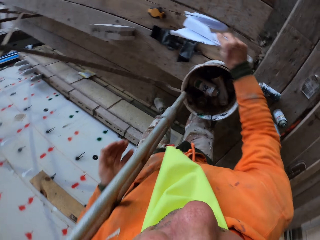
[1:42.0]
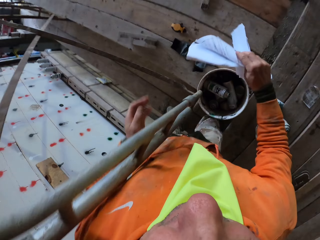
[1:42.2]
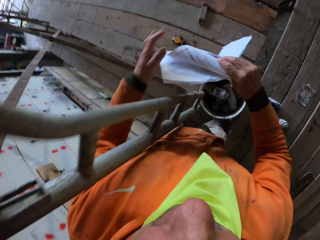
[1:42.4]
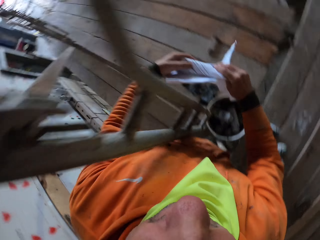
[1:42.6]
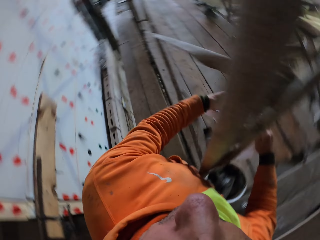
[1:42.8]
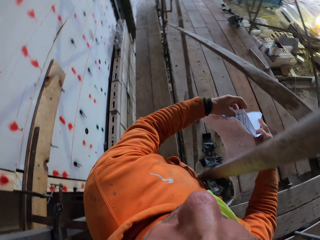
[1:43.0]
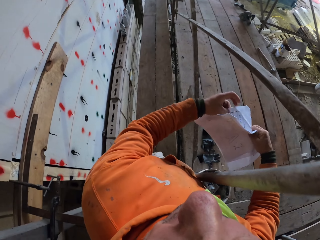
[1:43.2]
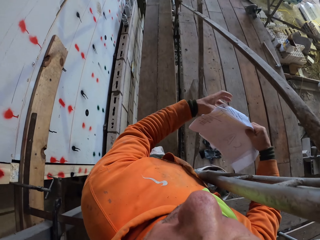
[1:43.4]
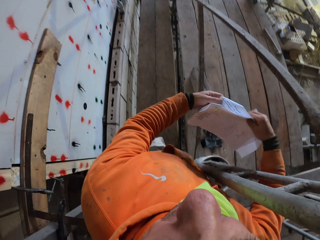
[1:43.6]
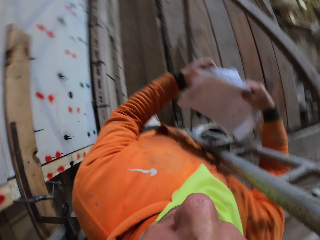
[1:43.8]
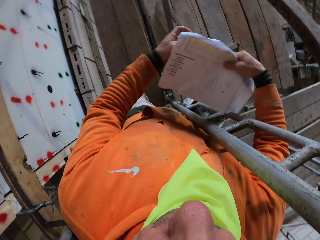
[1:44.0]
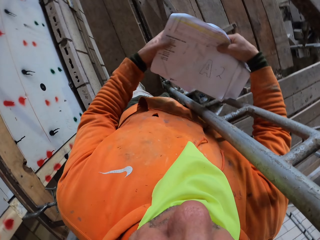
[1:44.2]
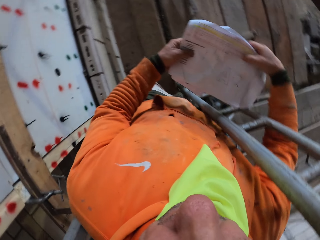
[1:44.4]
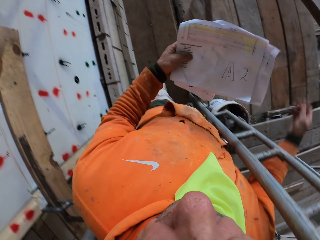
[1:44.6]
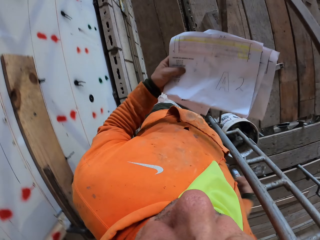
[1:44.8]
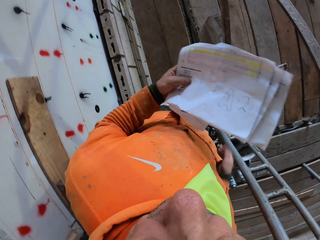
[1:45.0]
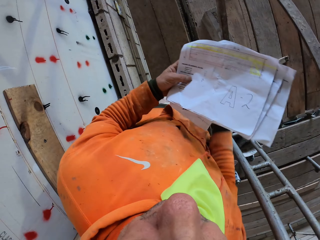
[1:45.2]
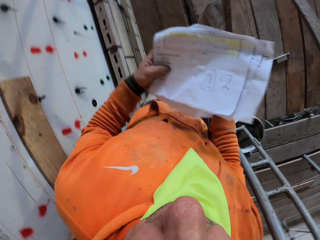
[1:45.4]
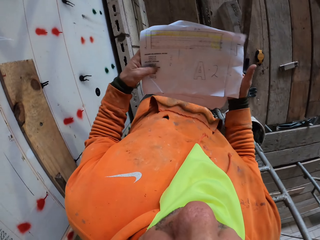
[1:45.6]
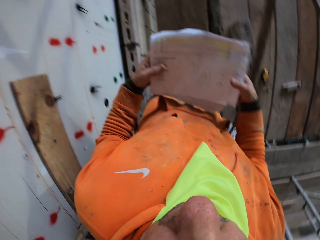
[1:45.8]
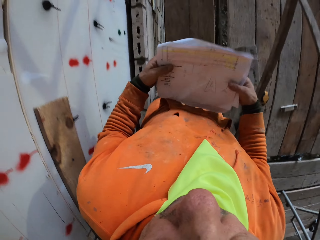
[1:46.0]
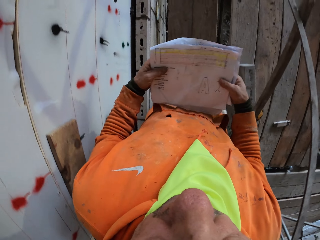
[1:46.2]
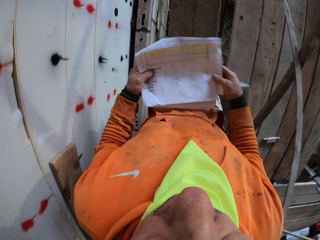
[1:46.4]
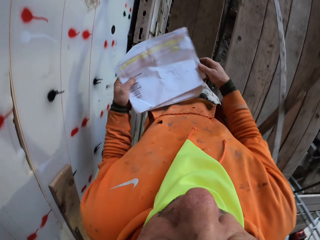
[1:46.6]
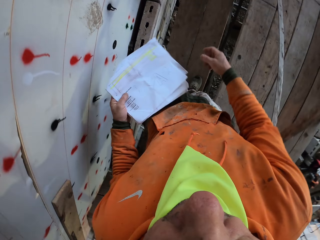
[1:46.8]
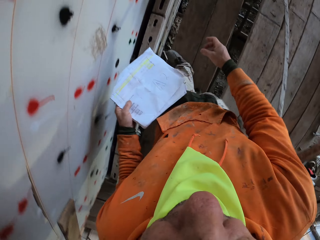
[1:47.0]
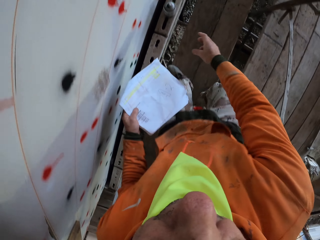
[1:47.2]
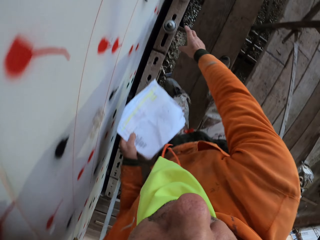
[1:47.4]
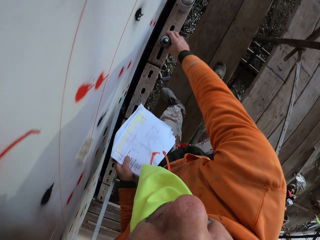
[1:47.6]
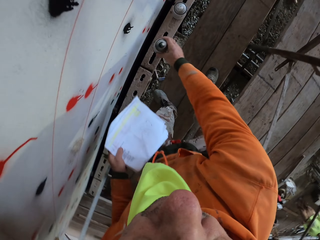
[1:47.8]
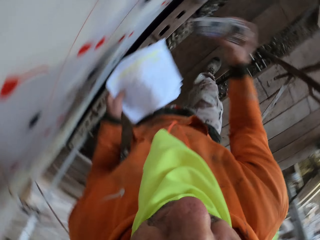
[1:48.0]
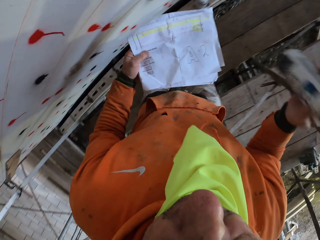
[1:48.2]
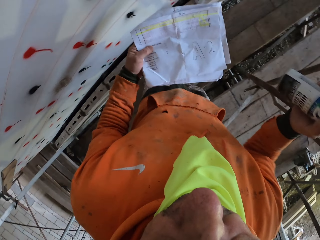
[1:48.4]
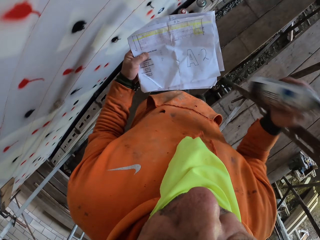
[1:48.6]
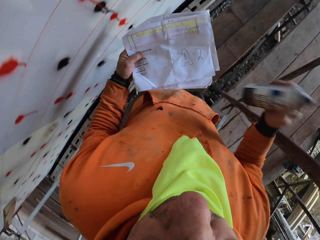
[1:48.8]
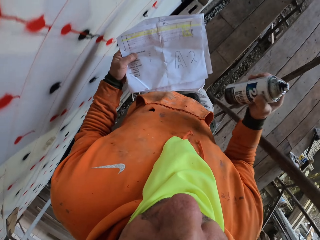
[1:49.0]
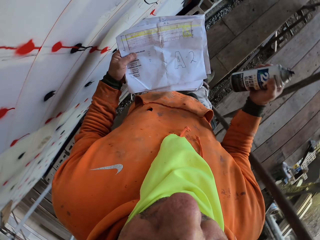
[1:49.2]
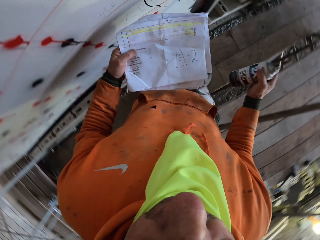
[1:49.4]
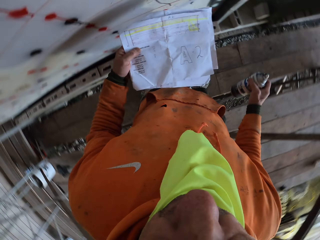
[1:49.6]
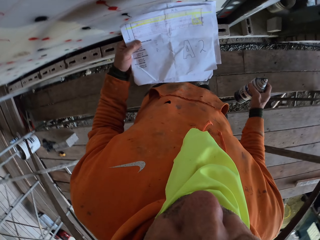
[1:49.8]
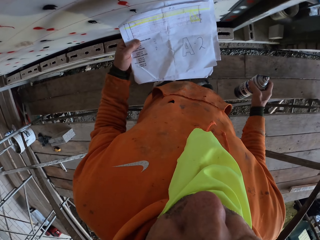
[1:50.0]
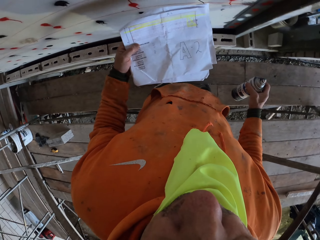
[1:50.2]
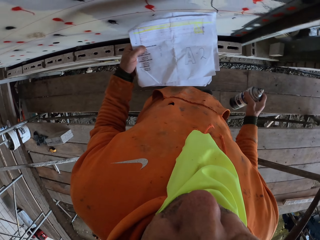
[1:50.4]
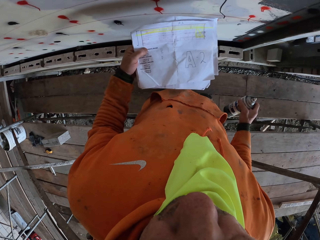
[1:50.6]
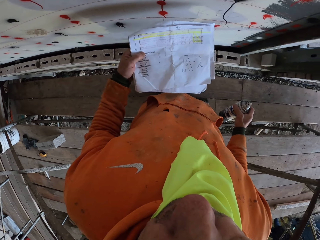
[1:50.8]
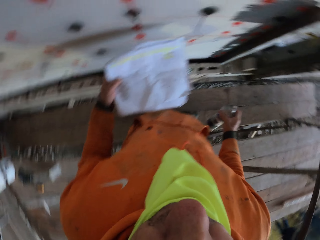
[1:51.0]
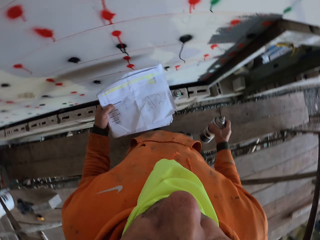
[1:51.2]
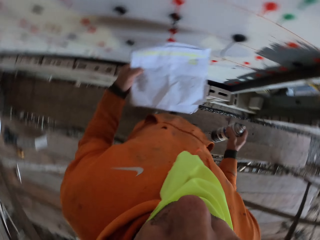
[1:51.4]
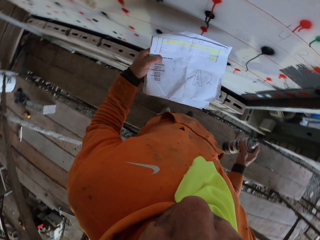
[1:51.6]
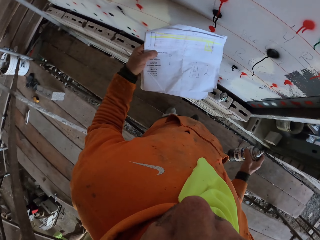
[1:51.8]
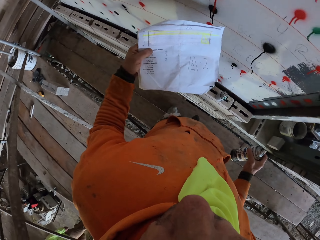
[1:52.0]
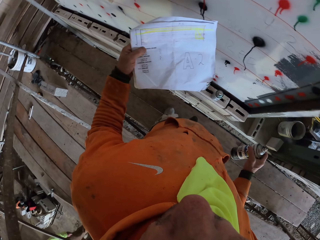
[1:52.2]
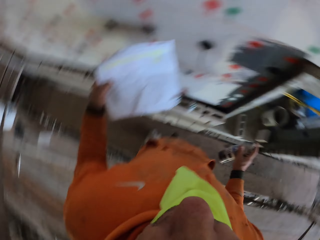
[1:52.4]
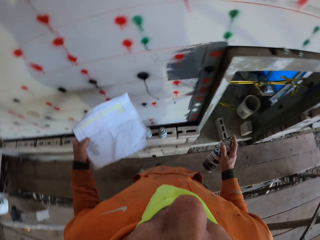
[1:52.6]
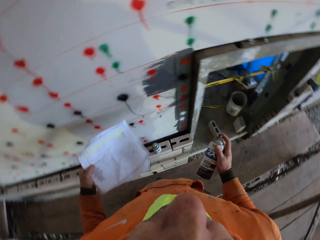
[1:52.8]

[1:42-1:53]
The camera wearer unfolds the papers. They hold the papers with the left hand. They hold the papers with both hands. They walk on the scaffolding. They pick the spray or bottle from the floor. They hold the papers with one hand. They shake the spray. They stare at the papers. They spray the wall with the spray.

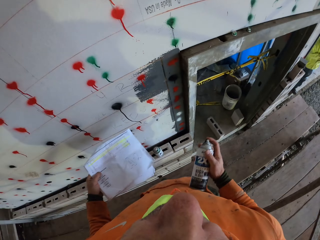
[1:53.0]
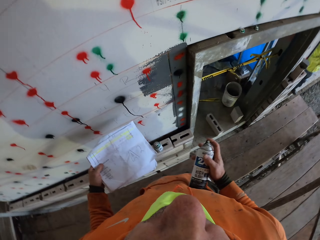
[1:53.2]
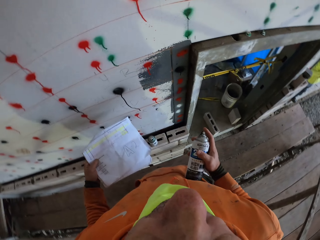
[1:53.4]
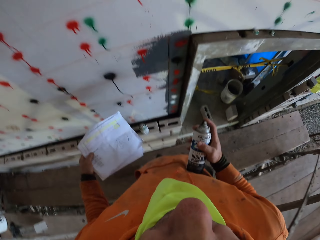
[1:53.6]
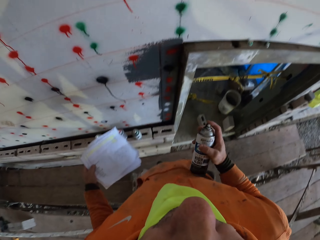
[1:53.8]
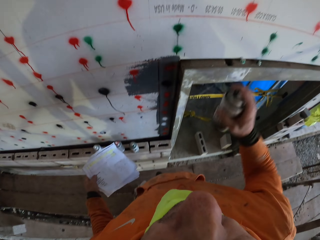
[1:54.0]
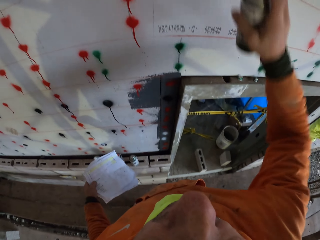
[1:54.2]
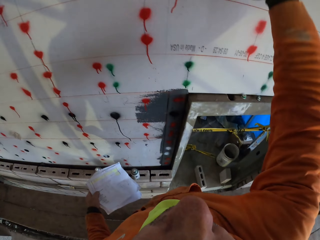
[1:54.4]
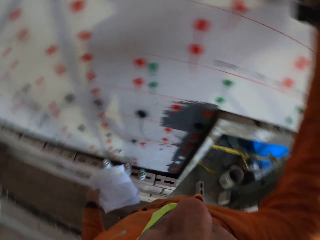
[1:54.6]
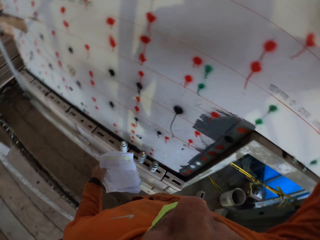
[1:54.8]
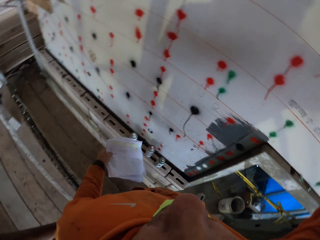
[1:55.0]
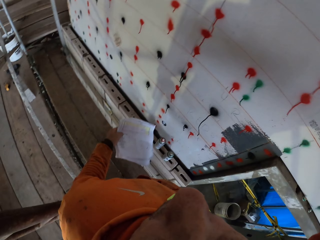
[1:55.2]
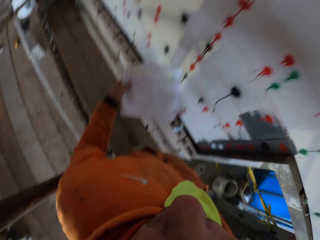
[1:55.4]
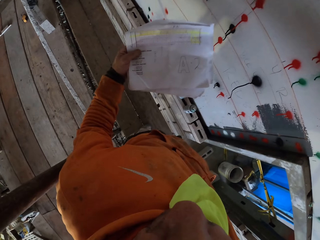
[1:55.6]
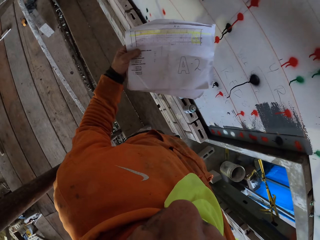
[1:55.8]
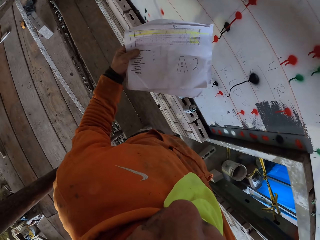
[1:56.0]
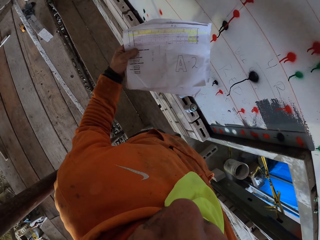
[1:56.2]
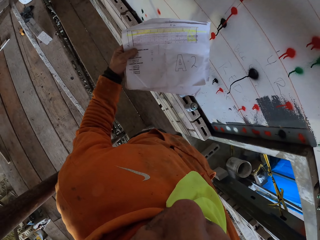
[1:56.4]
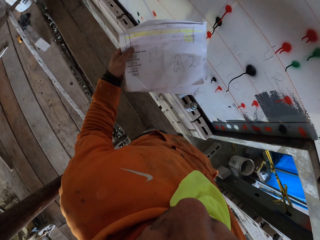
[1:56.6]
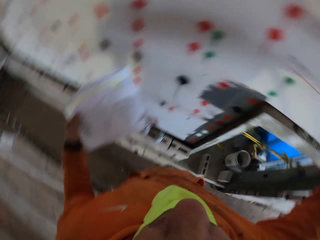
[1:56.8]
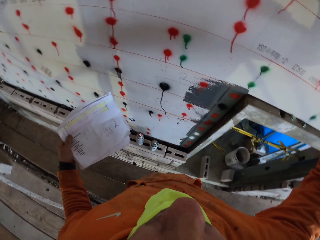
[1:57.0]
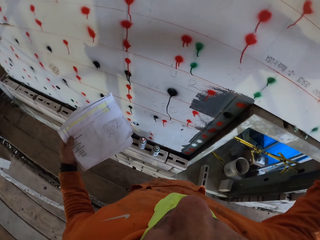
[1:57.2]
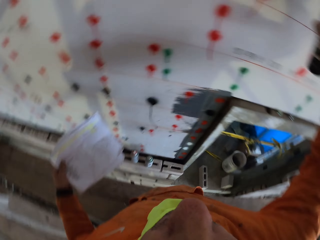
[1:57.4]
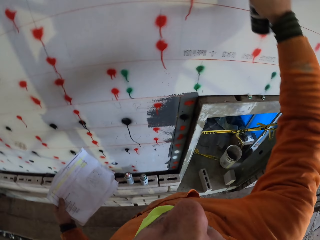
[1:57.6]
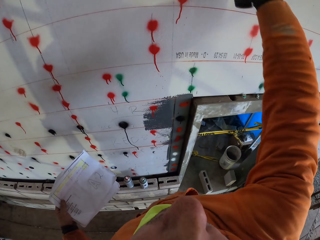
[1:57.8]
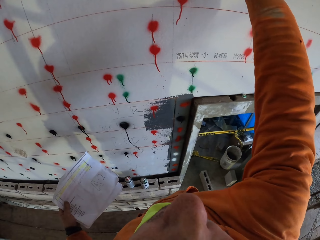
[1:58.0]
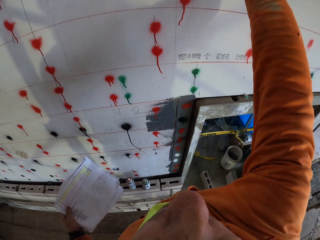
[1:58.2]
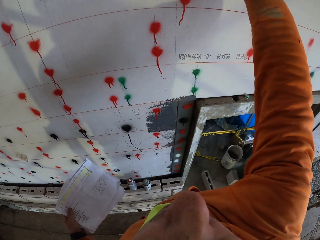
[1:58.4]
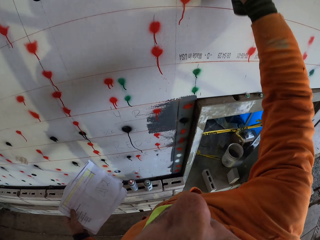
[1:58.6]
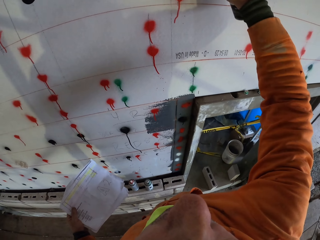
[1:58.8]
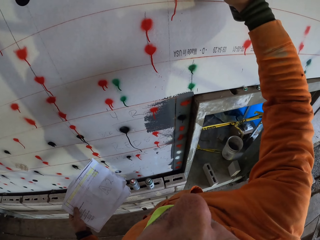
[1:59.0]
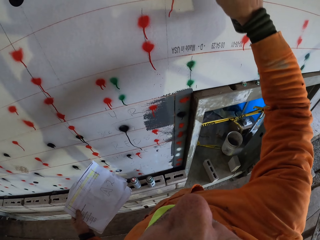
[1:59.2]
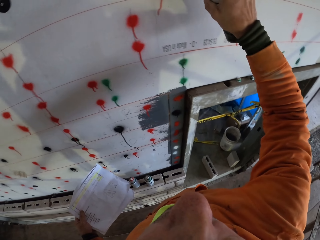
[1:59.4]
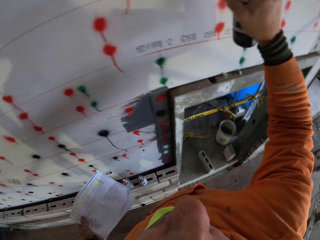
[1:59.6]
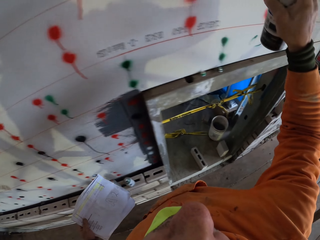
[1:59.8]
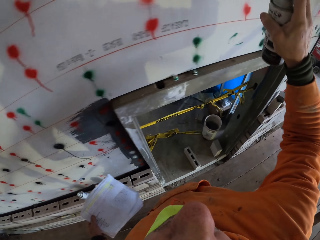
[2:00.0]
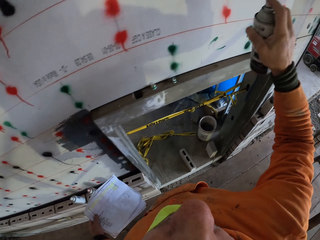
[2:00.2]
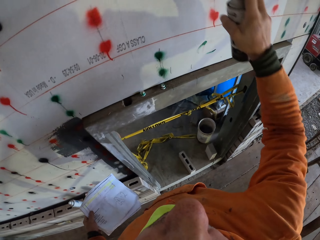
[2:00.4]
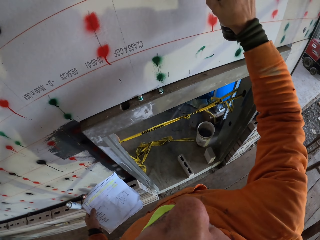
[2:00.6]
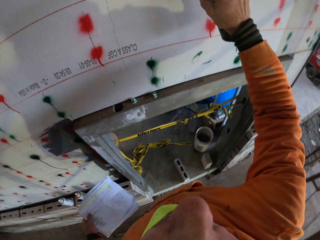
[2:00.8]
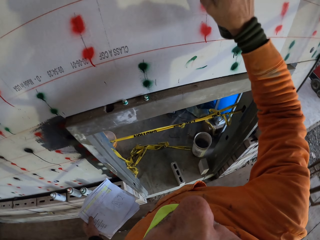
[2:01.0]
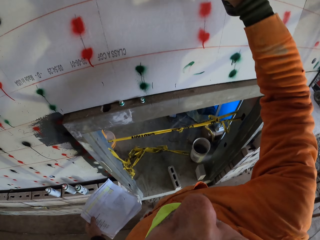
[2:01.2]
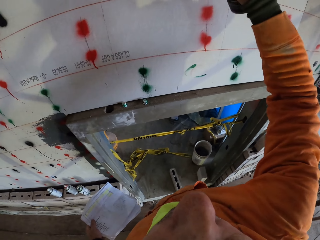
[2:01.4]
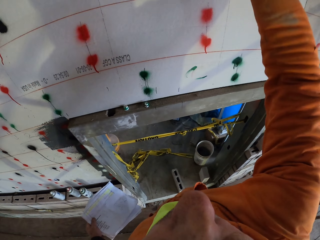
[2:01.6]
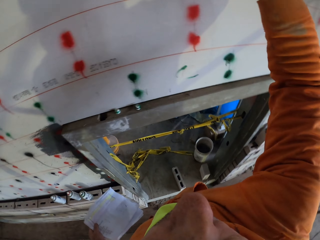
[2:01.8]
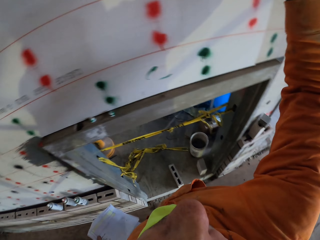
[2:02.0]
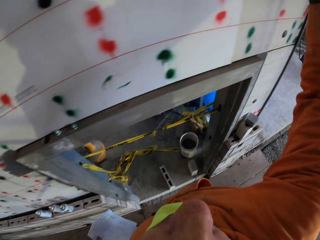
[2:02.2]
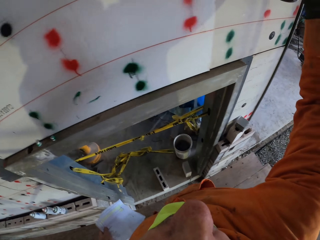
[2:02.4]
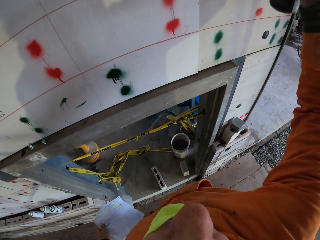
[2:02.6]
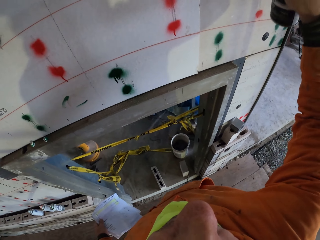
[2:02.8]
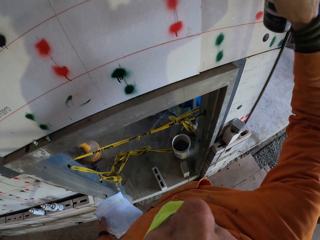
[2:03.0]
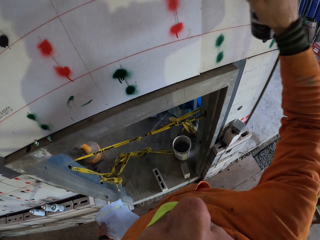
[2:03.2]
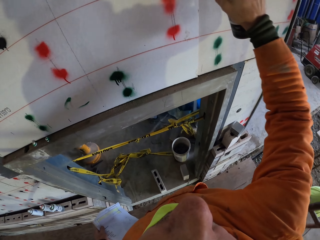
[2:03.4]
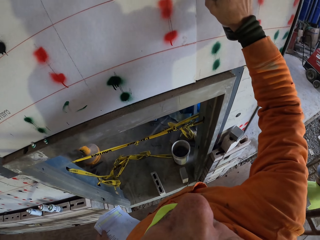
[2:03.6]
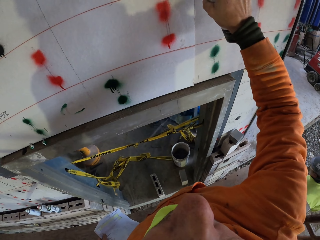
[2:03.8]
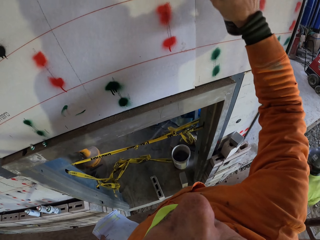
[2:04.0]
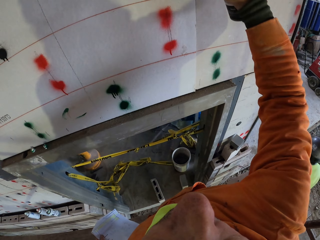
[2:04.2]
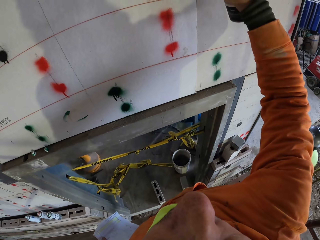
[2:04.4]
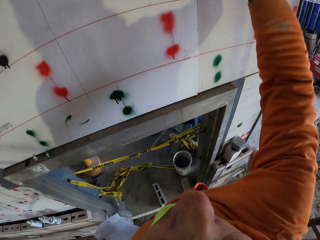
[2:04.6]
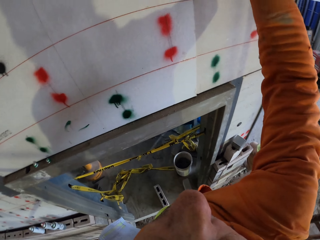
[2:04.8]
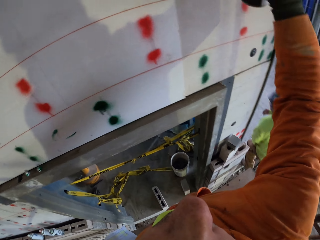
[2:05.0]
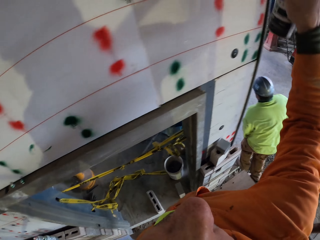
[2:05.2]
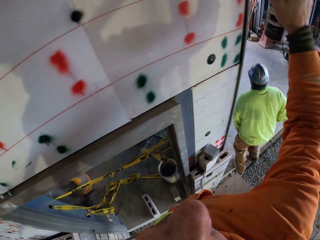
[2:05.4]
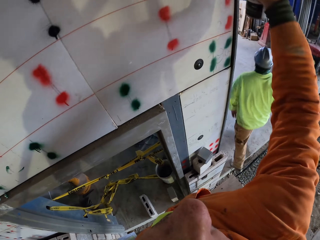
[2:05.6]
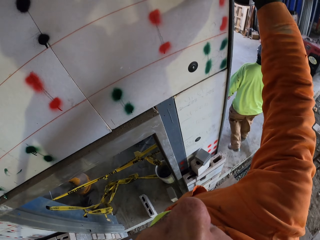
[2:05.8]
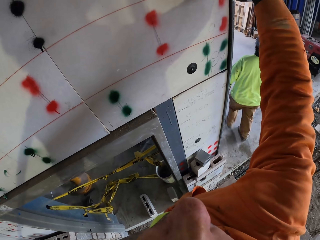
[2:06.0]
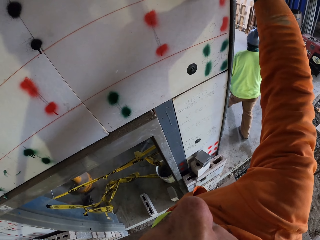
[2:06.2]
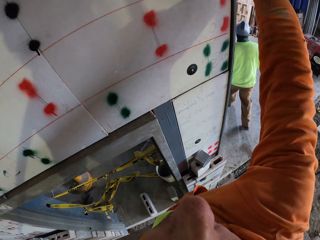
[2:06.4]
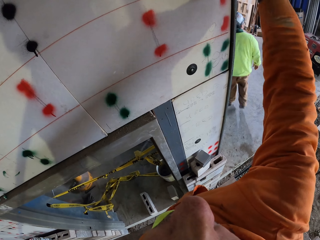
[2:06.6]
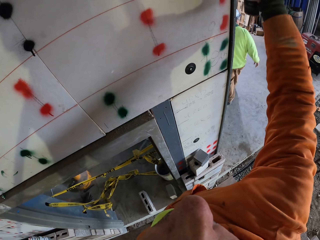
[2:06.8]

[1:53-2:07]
A man stands at the construction site. The camera wearer adjusts the bottle in the hand. They apply high gloss paint on the wall. They stare at the papers. They apply high gloss paint on the wall. The man walks at the construction site.
